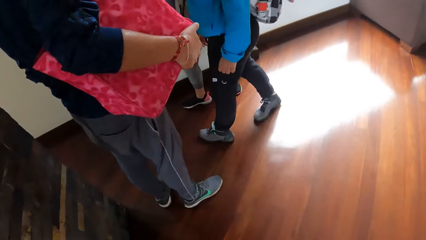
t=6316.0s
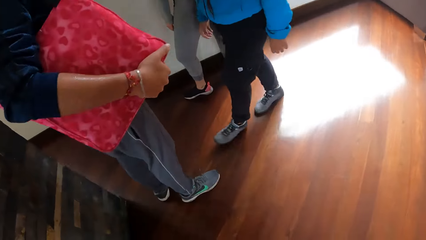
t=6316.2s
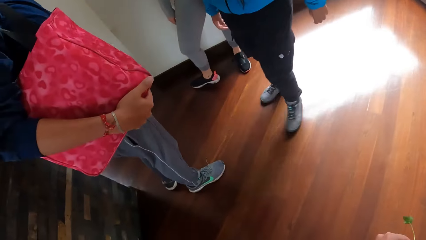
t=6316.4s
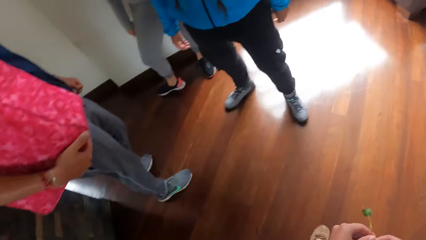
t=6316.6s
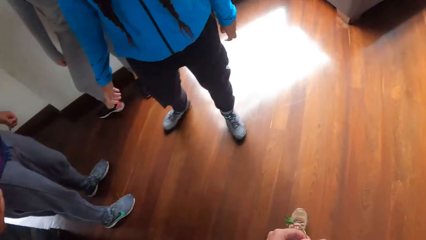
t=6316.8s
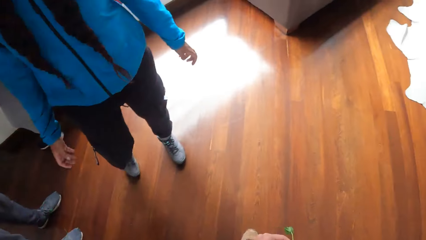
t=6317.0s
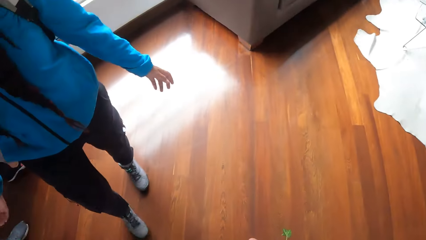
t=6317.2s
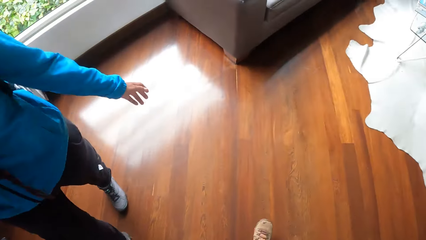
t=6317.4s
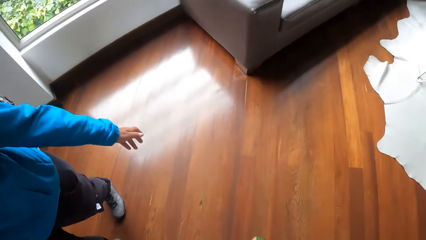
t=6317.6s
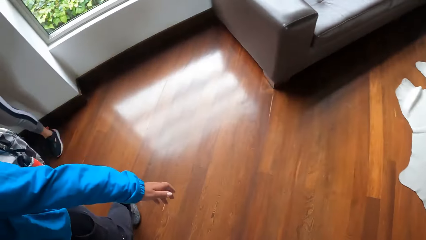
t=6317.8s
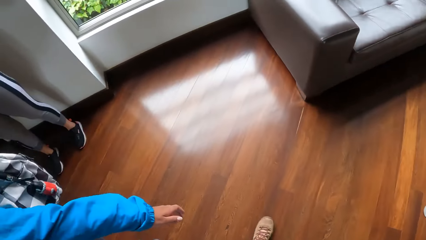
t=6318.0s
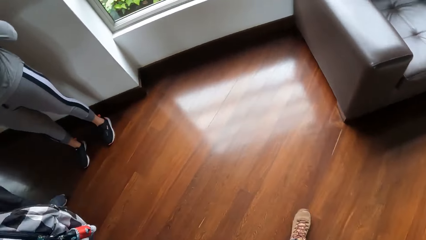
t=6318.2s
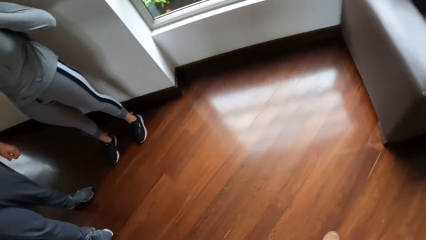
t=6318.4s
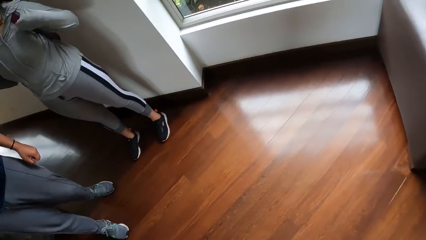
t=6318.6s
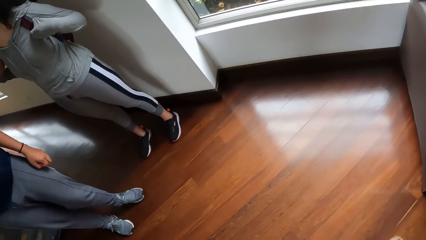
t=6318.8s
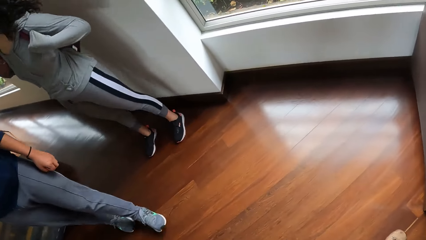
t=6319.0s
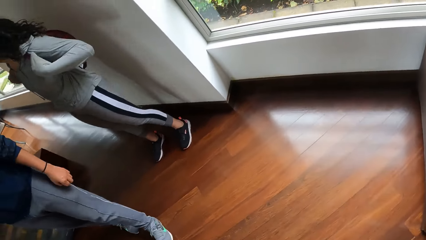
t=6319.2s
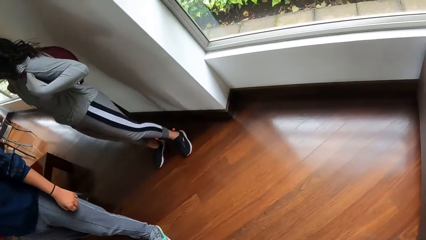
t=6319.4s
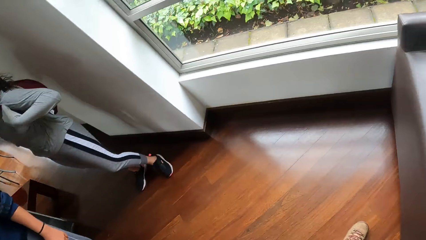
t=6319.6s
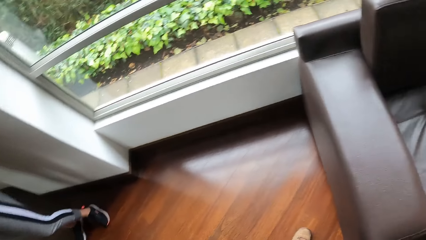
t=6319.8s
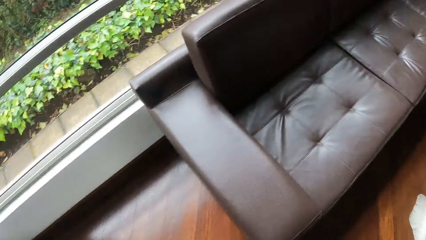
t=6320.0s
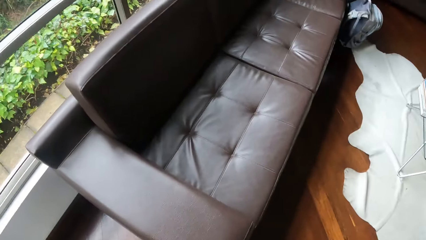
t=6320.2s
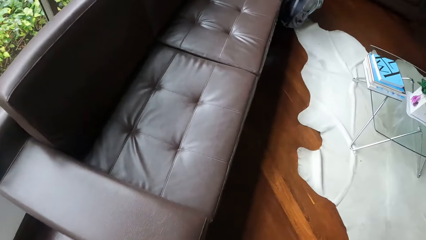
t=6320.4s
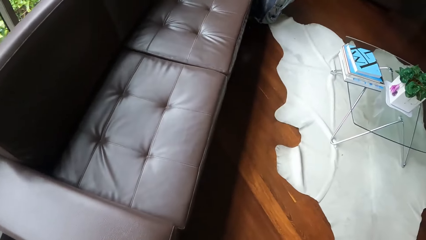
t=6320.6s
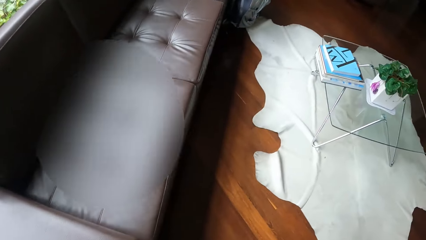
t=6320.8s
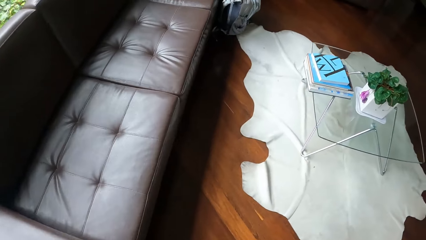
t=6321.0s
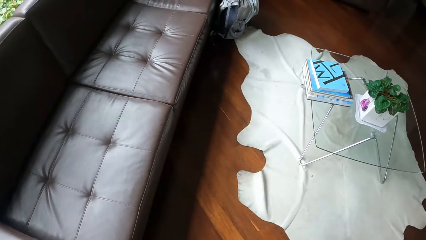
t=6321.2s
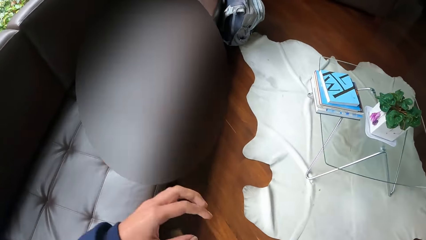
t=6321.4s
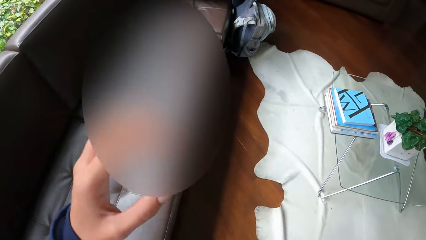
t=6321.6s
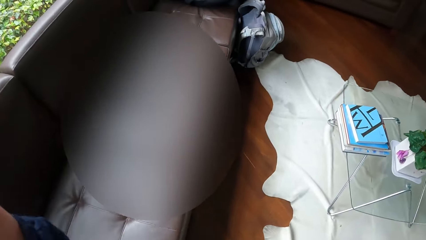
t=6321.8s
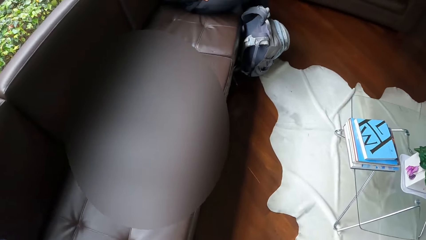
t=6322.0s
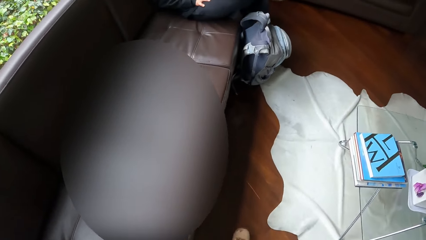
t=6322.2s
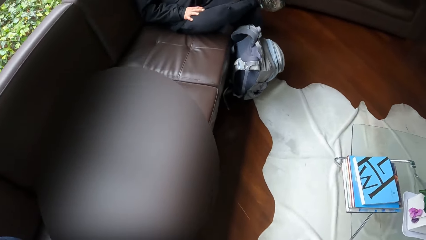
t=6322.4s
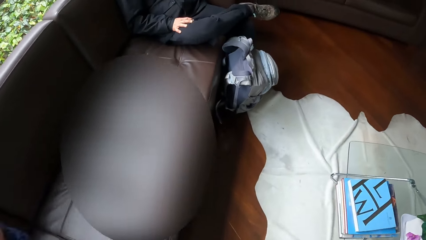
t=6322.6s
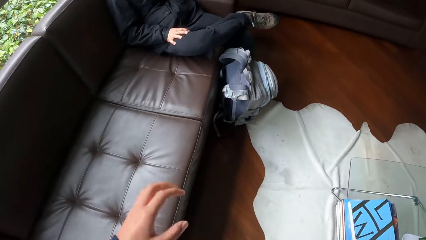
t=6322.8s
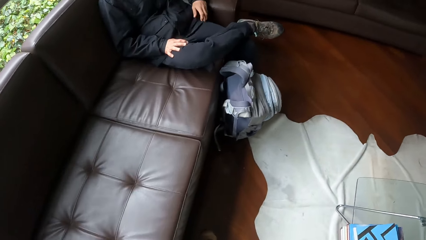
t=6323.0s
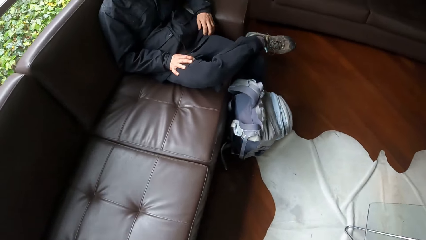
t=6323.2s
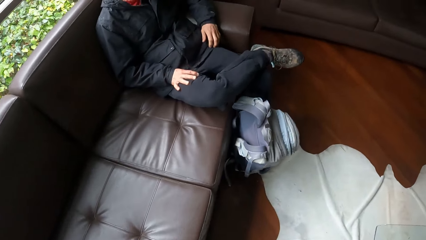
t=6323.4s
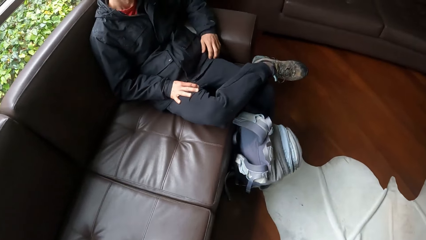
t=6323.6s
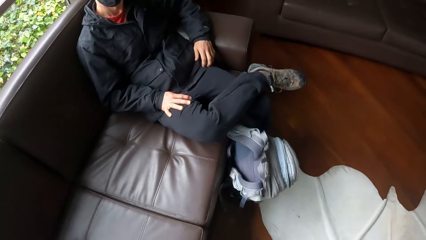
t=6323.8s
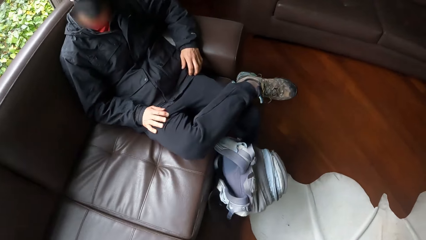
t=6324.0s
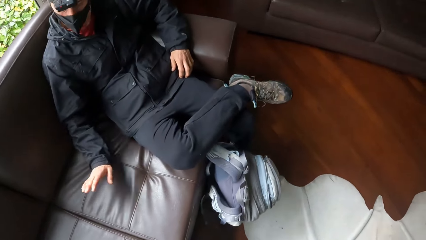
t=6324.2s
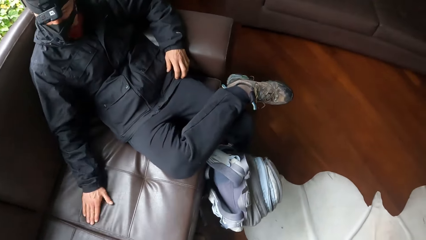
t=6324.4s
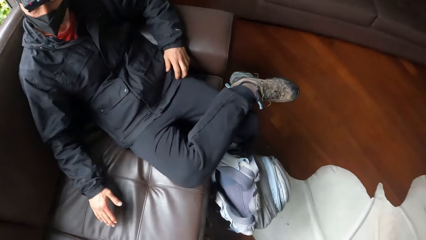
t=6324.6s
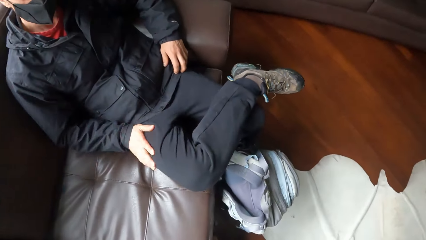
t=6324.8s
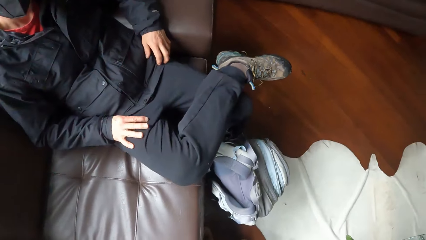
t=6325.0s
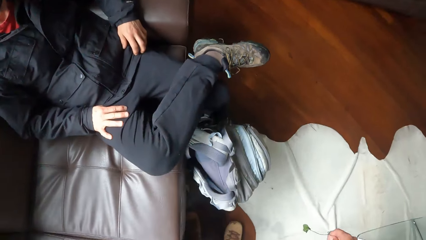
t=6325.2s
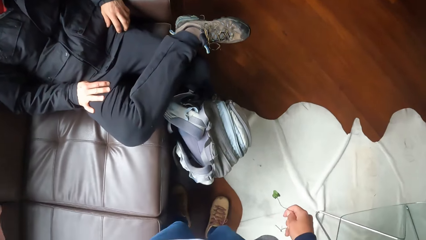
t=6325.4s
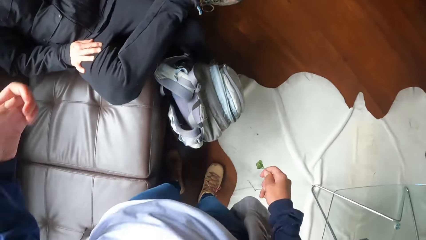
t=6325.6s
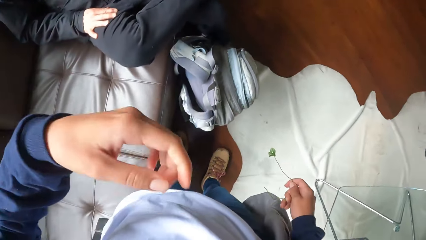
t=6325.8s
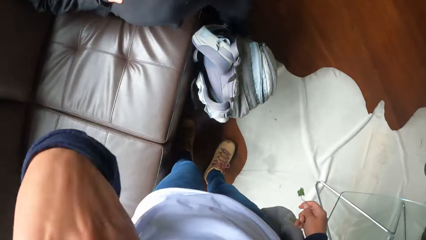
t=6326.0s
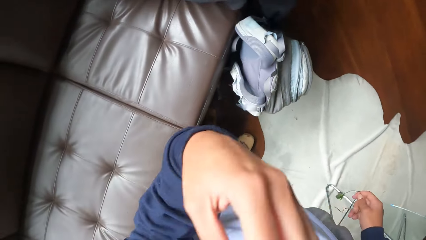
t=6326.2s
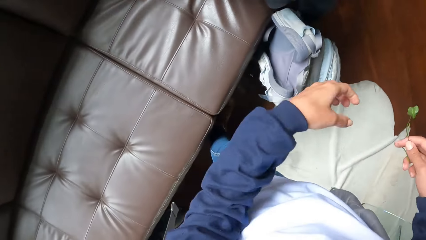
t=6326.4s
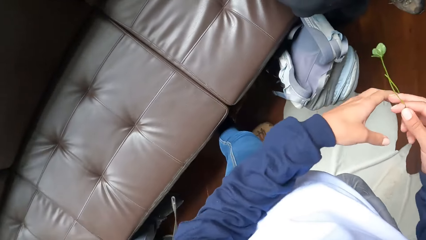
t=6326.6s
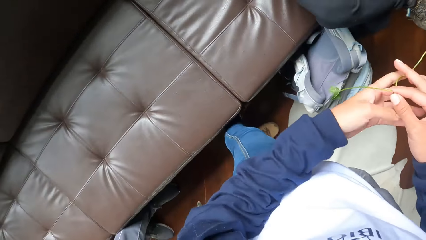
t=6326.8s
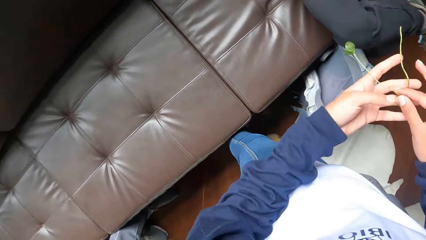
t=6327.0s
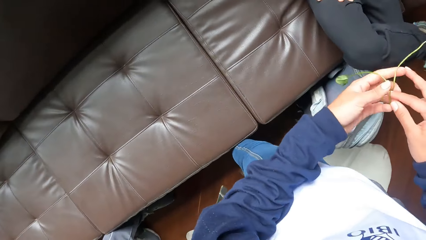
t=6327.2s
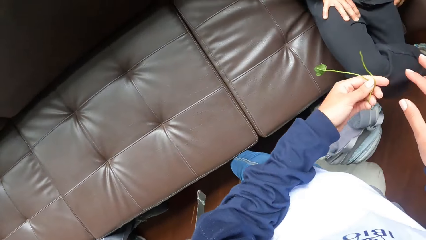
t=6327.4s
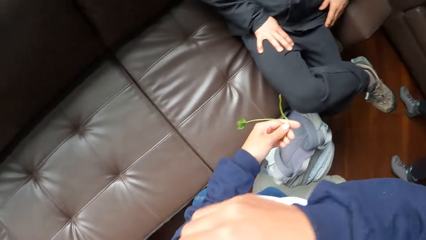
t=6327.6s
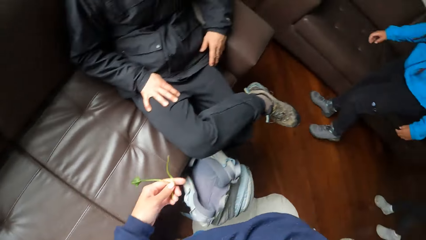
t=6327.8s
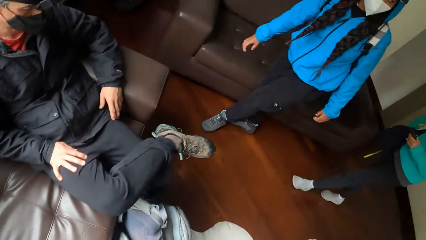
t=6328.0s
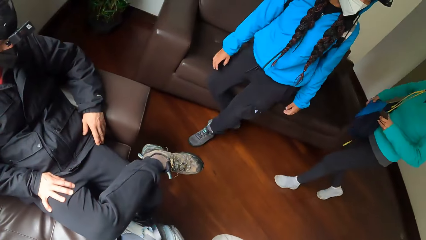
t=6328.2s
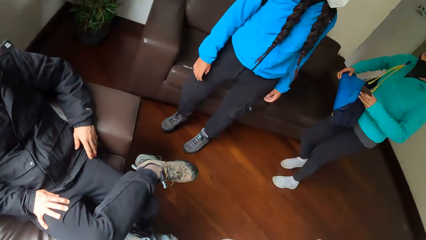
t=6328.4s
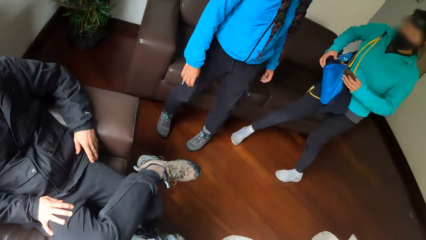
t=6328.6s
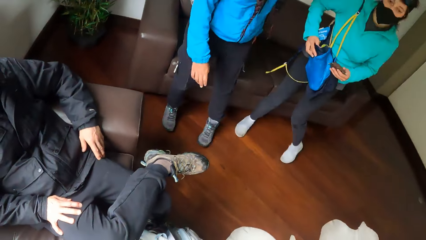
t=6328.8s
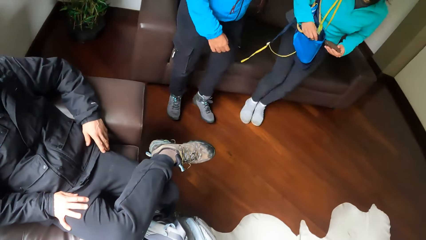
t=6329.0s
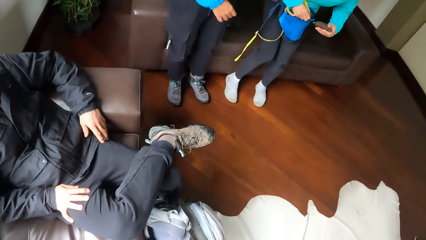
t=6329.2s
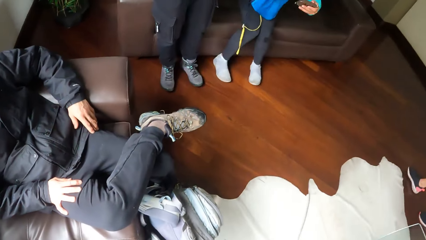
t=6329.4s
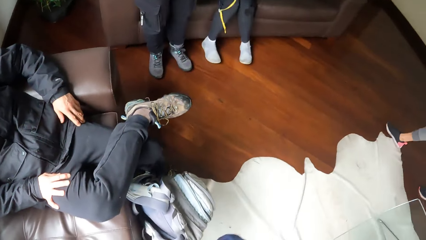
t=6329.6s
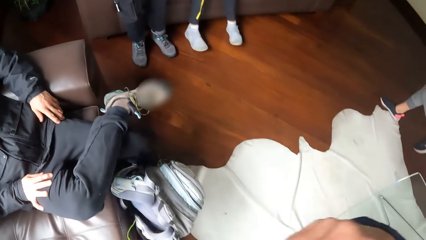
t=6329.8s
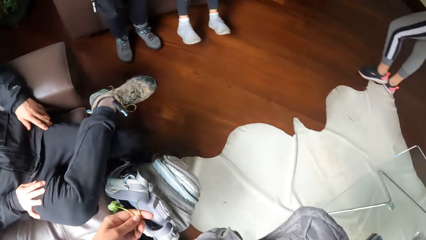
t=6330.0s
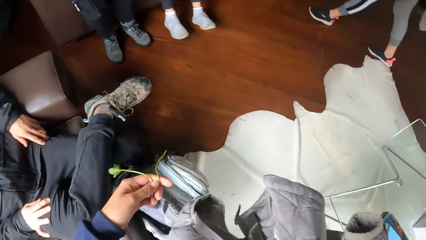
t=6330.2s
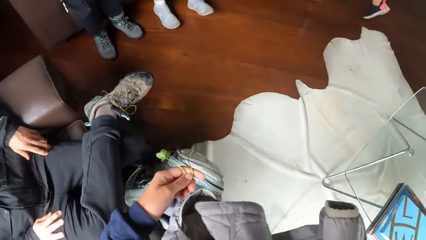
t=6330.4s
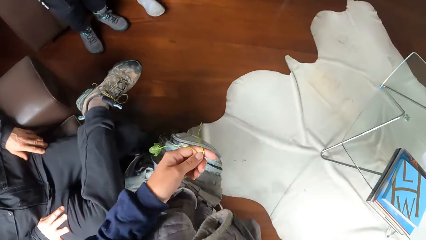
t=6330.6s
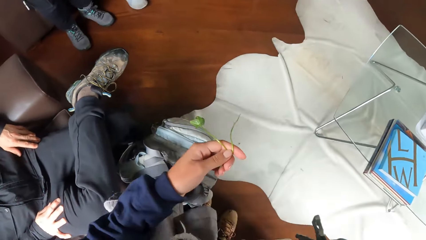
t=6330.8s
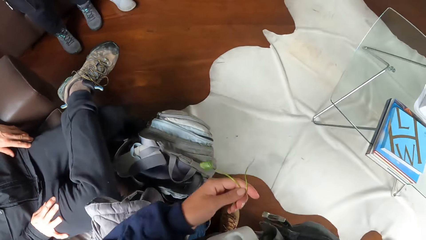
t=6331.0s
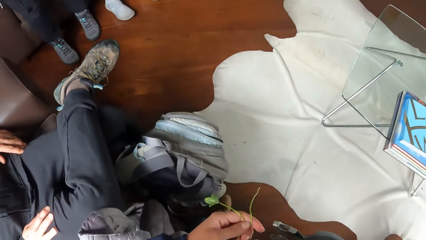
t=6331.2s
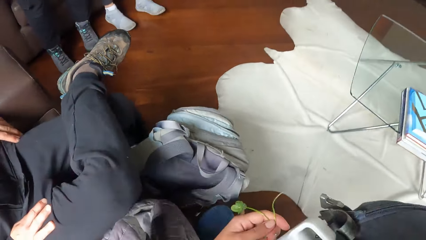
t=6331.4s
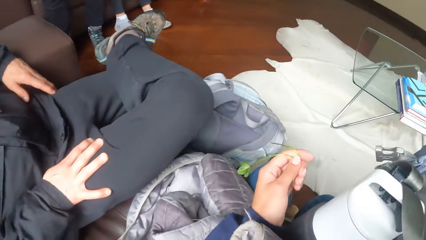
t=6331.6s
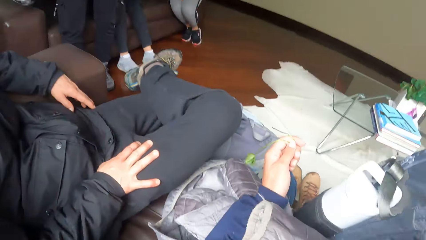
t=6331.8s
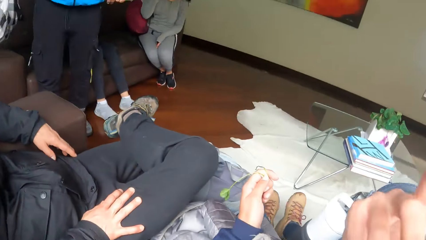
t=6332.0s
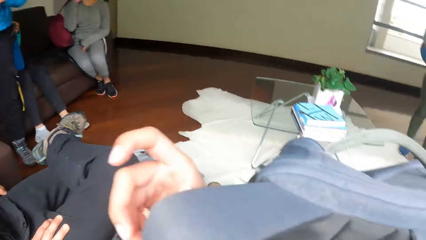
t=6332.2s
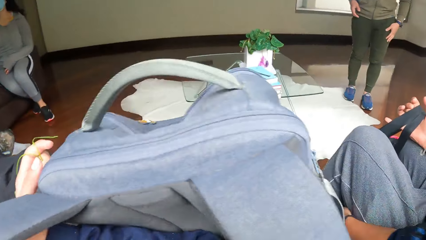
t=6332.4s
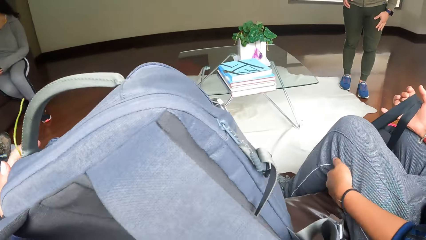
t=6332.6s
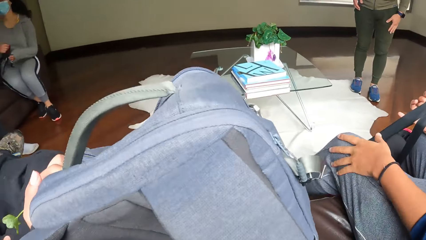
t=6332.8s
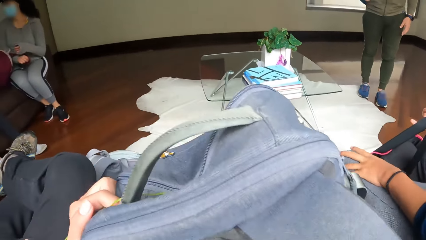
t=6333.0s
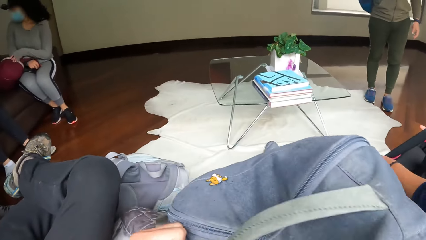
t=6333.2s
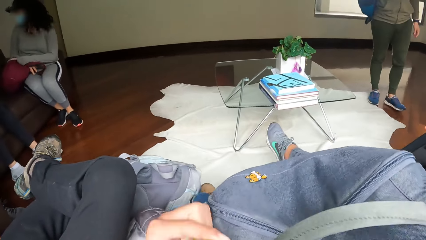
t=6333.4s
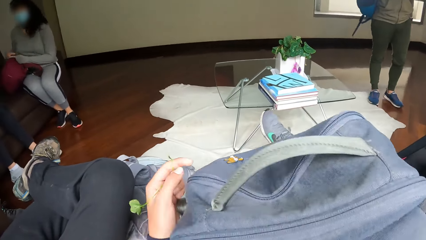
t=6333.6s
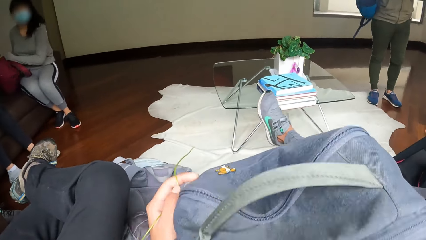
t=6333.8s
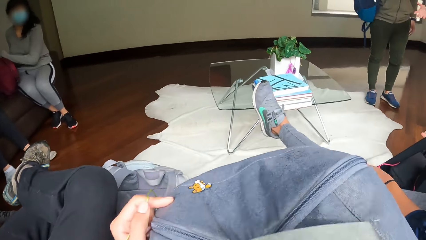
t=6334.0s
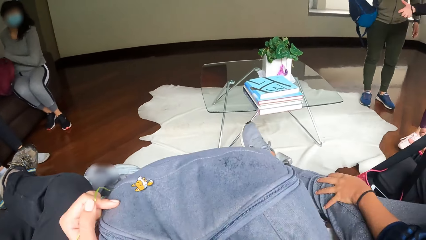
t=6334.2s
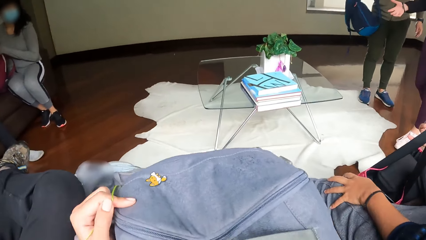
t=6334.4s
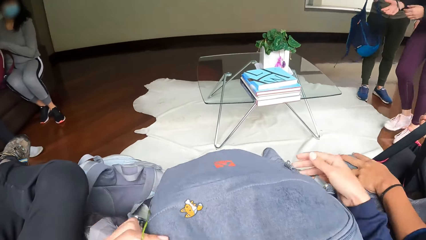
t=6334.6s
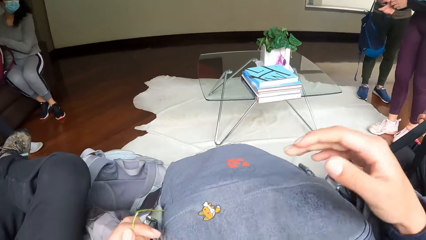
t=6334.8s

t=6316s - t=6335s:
The camera wearer looks around and moves around. He touches his face with his left hand. A man hits the top of a chair with his right hand. The man gestures to the camera wearer. The camera wearer passes the leaf in his right hand to his left hand. He holds the plant in his left hand. He sits on the chair. He picks up a bag. He adjusts the bag properly on his lap with both hands.
